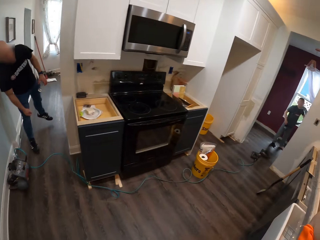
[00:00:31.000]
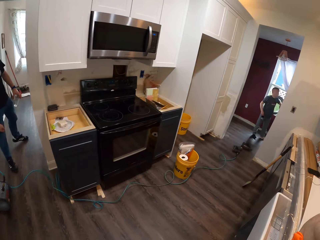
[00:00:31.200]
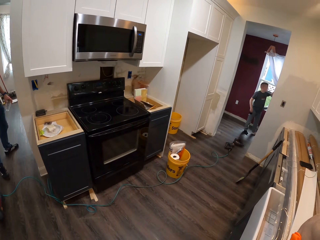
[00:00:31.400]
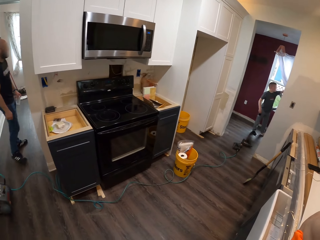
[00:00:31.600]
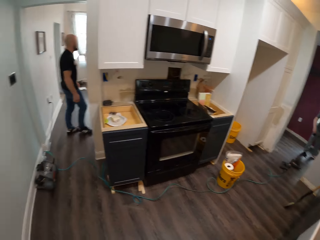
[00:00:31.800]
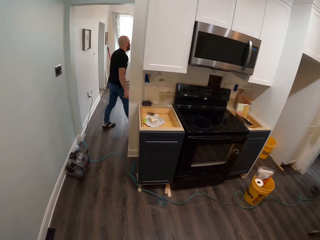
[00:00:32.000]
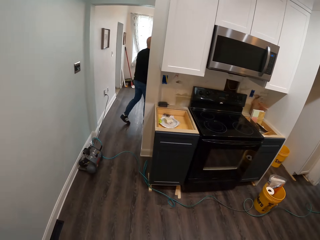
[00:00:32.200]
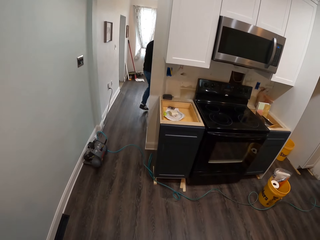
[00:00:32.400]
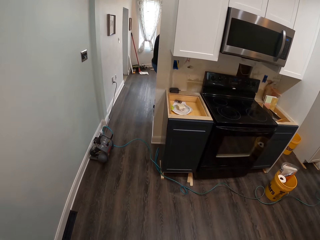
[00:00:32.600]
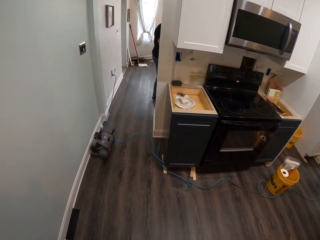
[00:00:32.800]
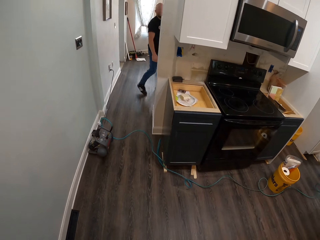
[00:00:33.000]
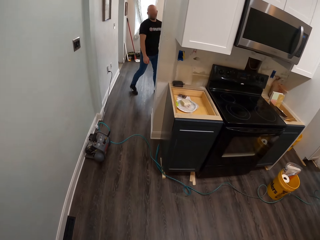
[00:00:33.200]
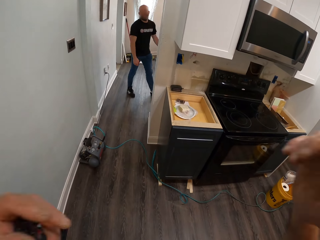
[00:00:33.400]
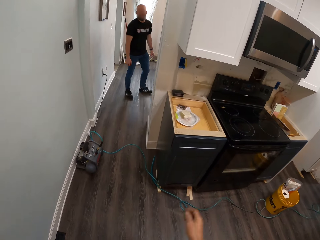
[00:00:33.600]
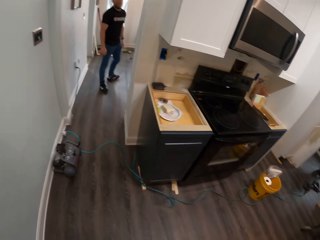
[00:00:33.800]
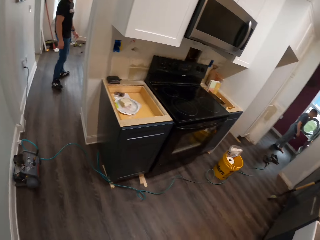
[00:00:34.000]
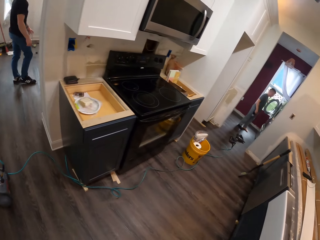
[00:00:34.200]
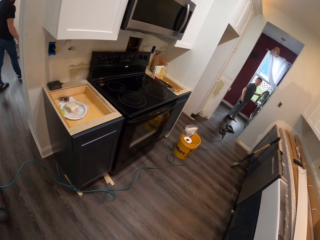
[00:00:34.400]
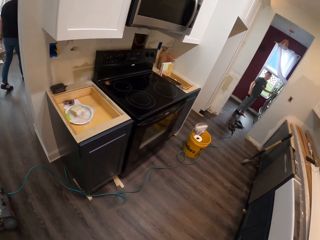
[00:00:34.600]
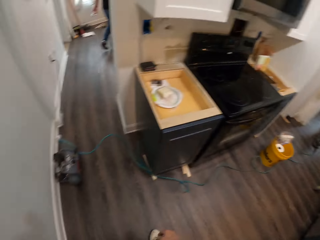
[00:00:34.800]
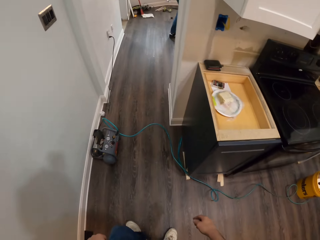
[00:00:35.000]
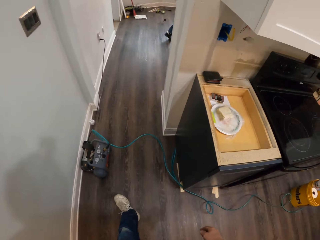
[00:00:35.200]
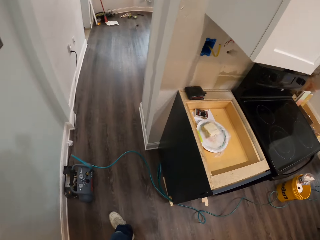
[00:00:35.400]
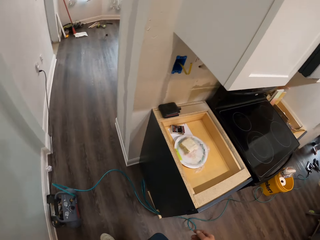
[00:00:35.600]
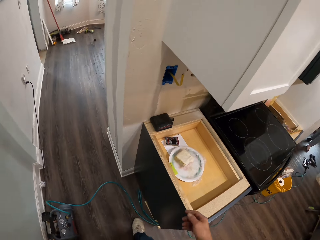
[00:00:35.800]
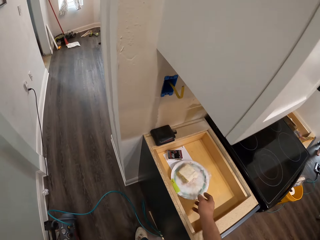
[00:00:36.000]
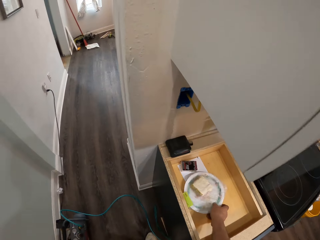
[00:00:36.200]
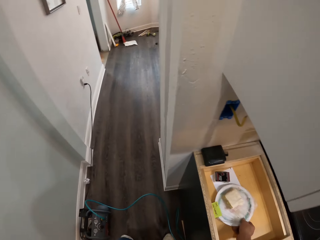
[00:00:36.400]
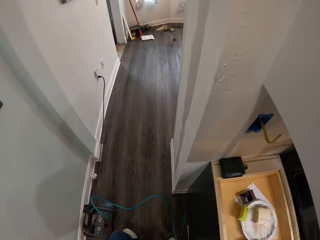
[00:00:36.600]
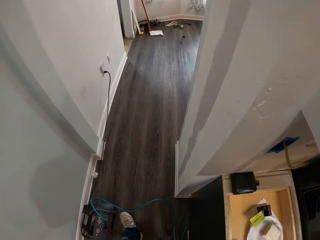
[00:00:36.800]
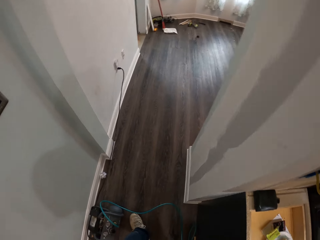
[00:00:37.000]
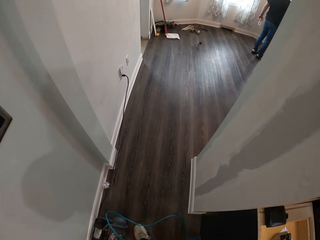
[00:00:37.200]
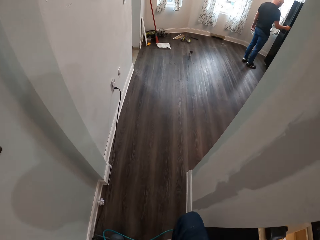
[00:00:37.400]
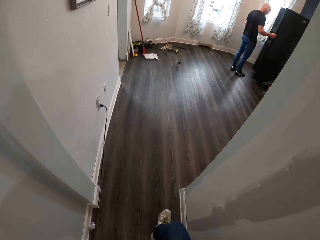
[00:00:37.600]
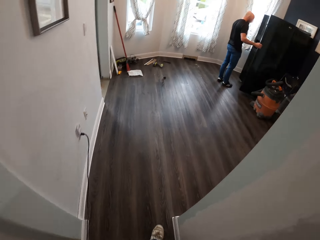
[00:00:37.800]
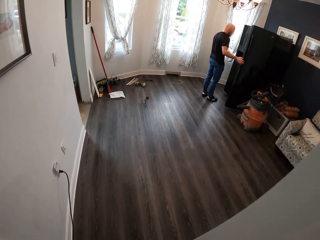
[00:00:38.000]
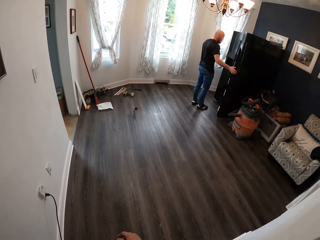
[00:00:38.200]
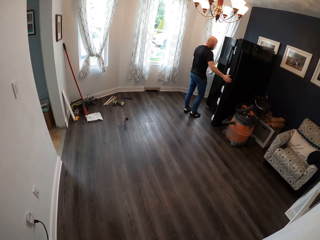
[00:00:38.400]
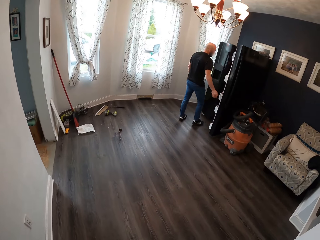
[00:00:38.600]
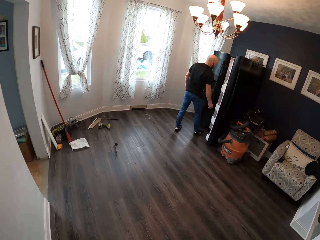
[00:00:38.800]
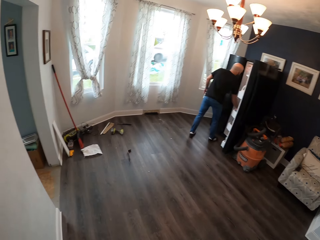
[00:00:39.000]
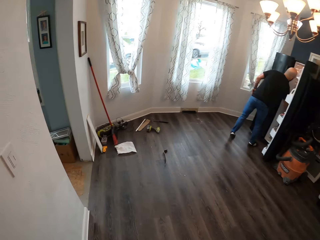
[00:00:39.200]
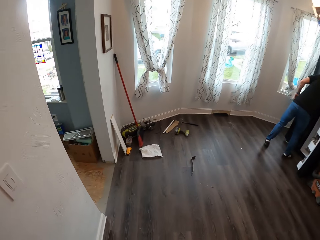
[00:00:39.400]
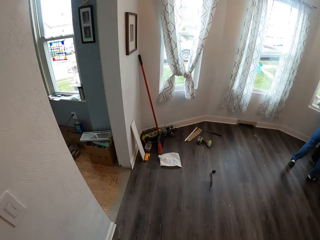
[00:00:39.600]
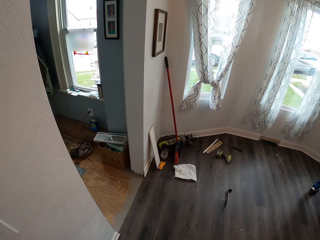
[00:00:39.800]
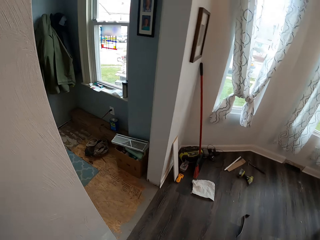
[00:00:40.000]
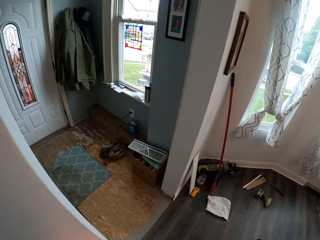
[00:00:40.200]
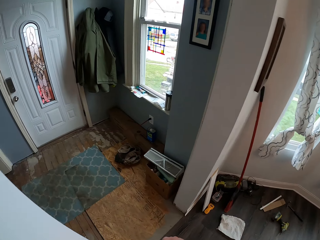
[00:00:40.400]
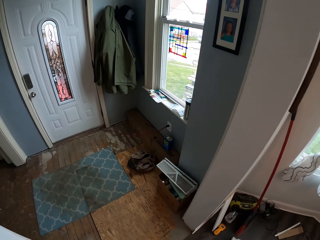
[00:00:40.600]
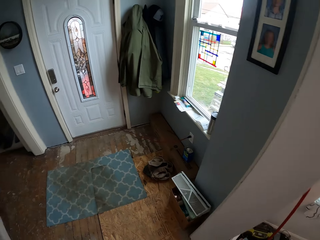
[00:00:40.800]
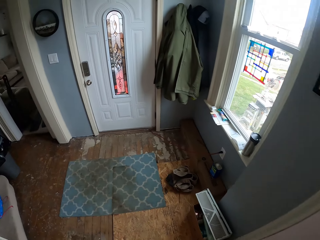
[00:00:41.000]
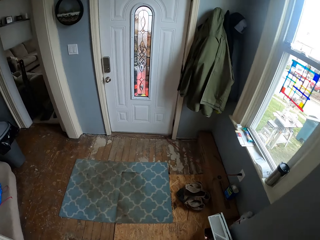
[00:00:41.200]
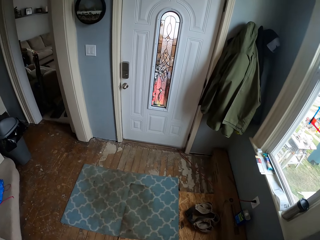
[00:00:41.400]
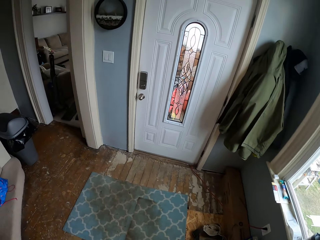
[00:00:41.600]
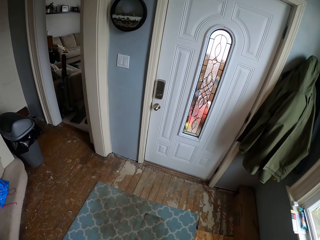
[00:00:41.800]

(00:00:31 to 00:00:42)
A man stands on the floor. Another man walks on the floor. The camera wearer walks to a door. They pick up a plate on the table. They move the plate on a cupboard. They walk on the floor. The other man stands on the floor. The camera wearer walks on the floor.

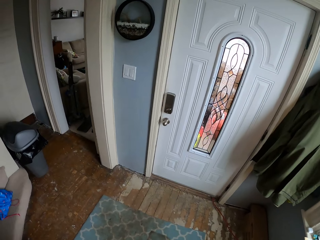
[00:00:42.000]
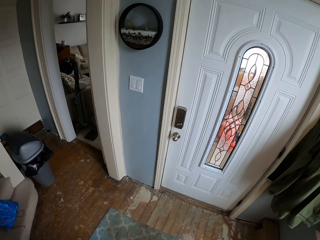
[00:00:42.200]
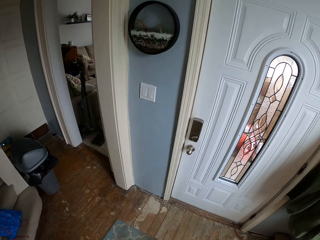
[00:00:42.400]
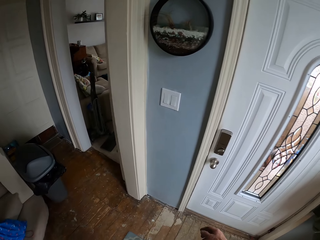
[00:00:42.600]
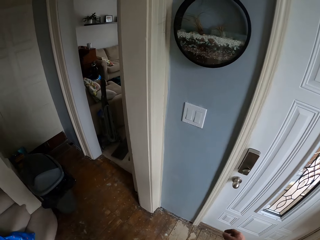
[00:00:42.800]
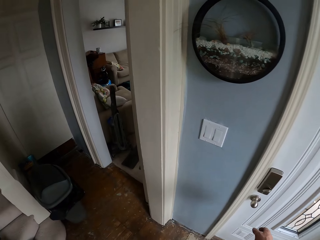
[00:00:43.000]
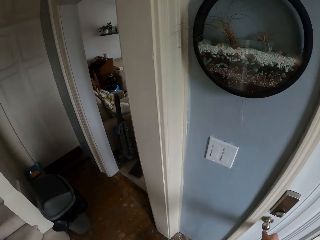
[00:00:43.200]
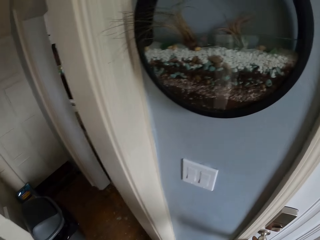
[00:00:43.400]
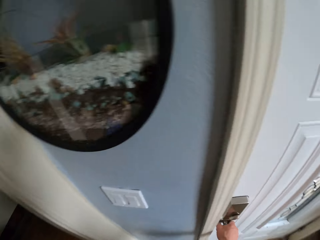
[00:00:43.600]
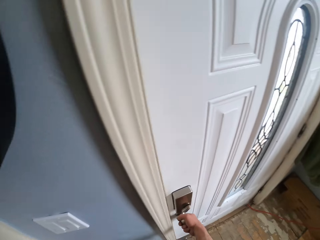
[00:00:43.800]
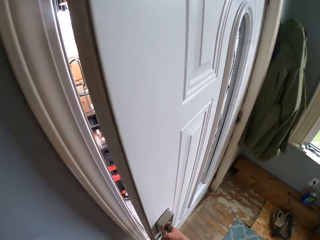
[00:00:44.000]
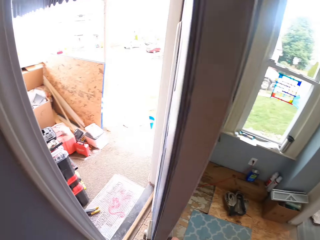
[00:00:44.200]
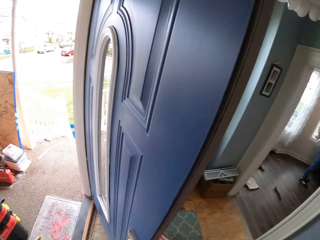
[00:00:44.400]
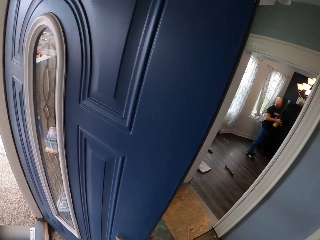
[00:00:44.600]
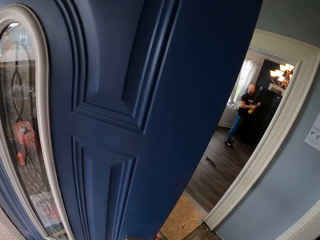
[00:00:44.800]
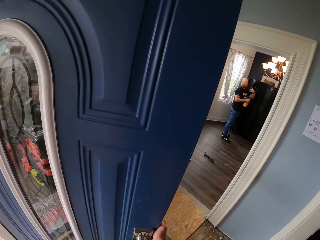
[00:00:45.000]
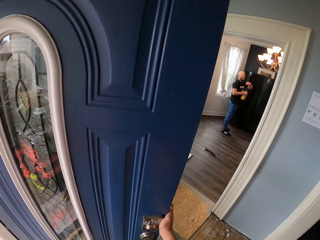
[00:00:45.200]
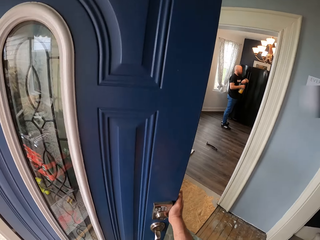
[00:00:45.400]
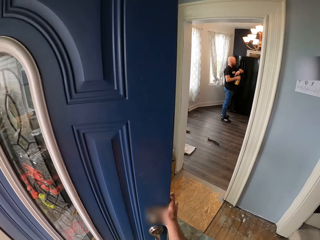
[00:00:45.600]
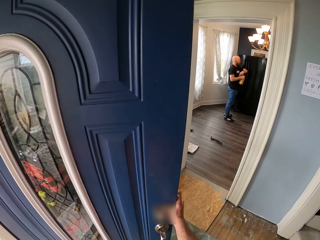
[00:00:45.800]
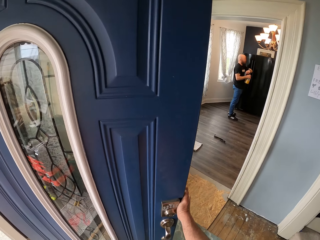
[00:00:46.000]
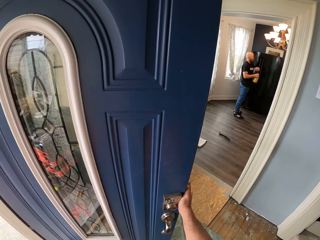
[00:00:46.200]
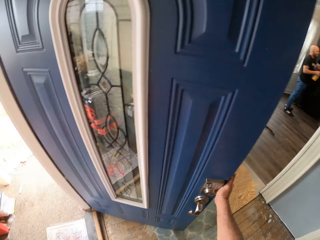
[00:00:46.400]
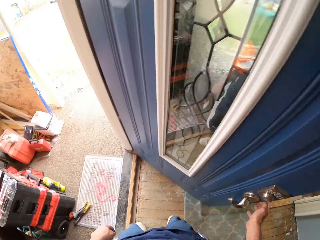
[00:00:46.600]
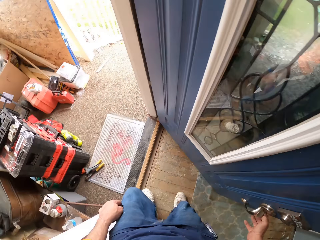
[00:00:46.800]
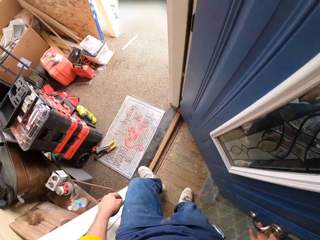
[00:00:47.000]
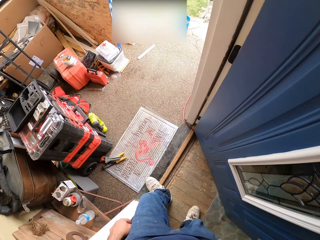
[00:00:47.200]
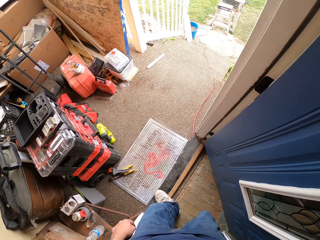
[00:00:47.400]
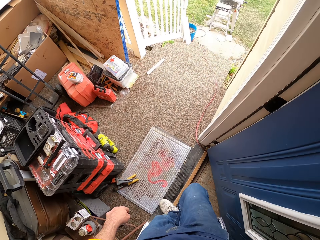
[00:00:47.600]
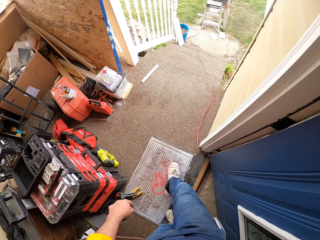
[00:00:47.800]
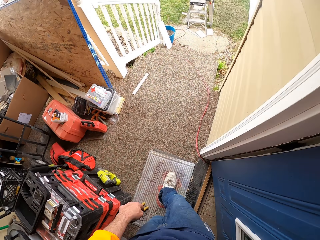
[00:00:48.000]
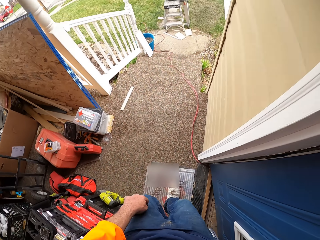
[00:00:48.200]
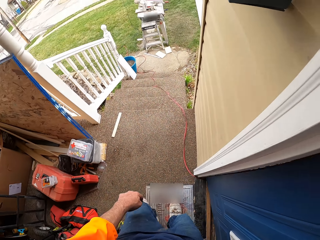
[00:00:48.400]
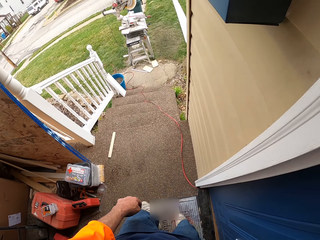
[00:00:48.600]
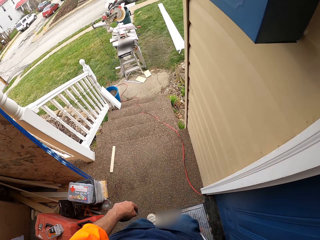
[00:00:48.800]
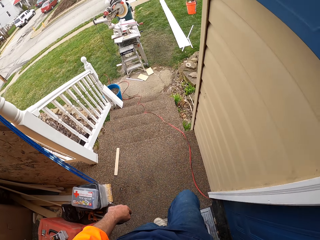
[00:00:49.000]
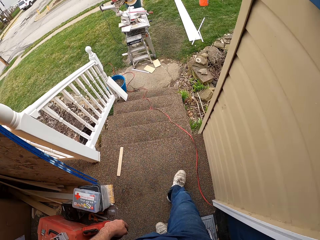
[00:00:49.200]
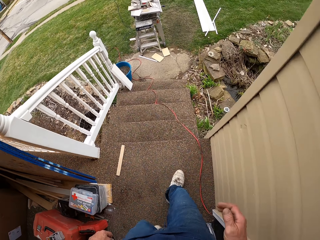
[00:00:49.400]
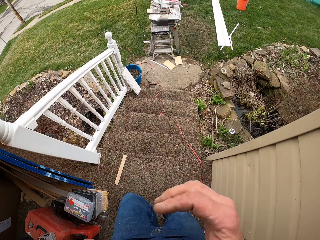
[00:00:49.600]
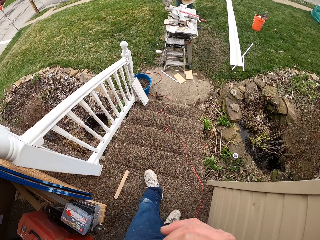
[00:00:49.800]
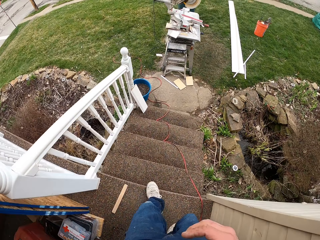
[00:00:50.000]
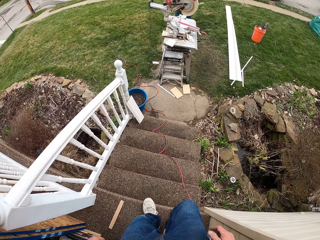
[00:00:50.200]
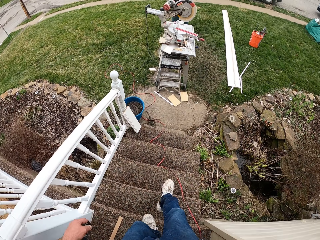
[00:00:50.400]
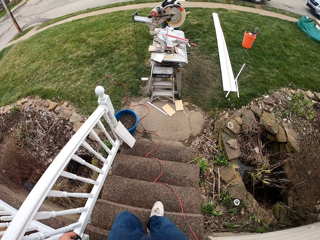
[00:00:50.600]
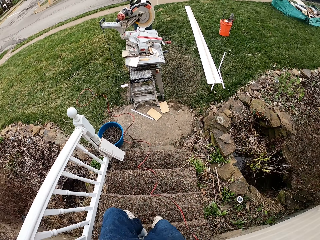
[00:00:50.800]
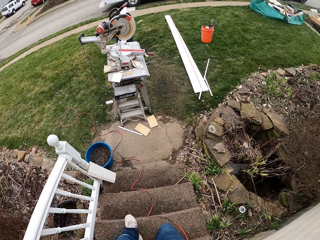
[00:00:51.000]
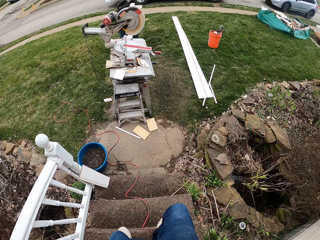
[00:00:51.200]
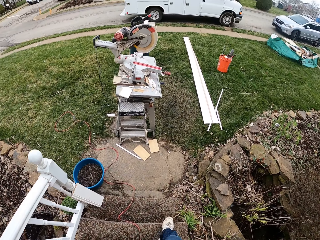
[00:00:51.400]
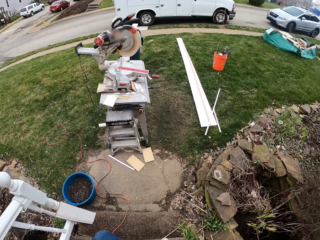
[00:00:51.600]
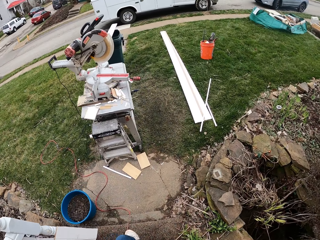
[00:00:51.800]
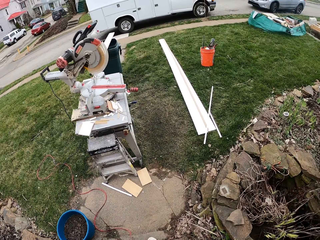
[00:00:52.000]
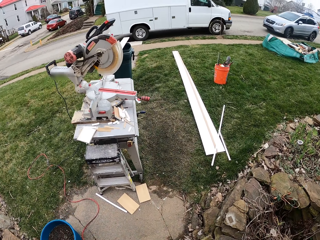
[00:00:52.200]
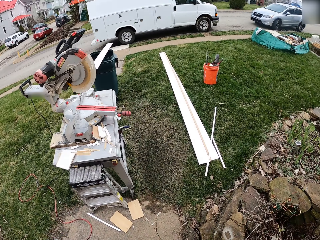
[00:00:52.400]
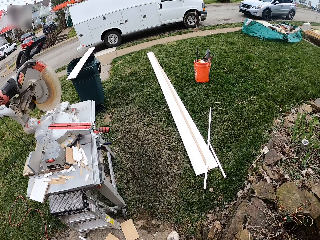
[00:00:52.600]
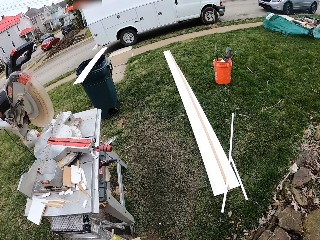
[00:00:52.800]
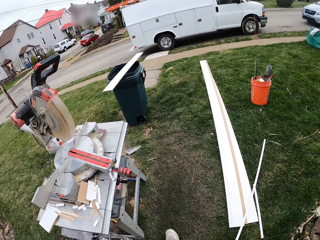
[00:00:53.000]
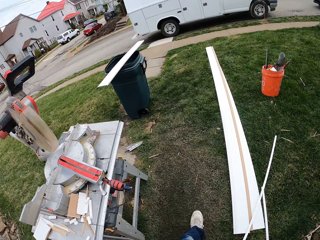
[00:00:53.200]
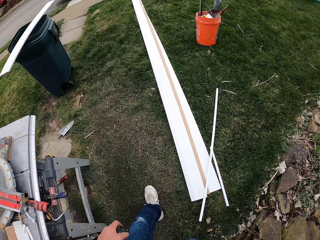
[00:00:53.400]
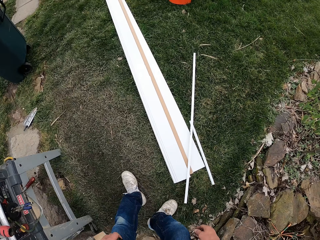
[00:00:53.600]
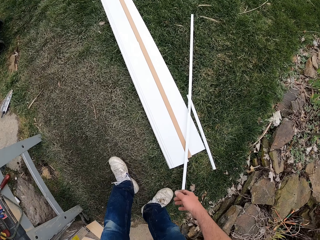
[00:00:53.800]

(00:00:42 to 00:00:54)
The camera wearer opens the door. They walk outside. They walk down the stairs.
